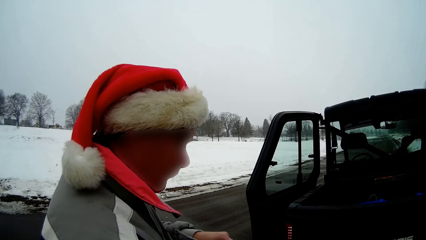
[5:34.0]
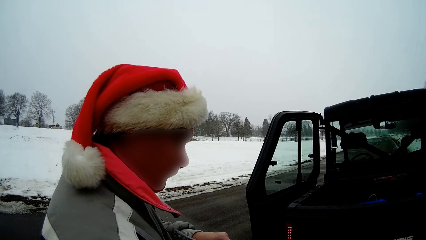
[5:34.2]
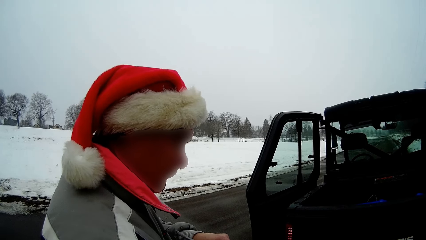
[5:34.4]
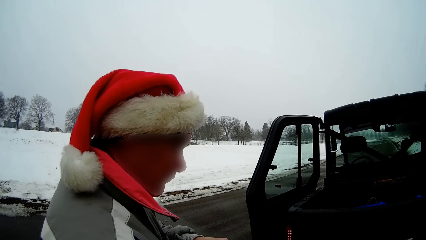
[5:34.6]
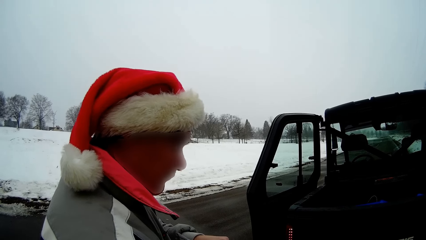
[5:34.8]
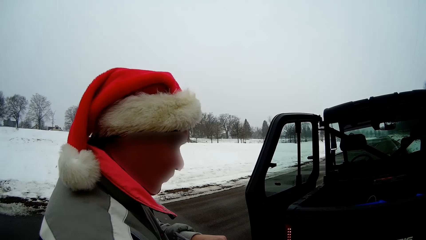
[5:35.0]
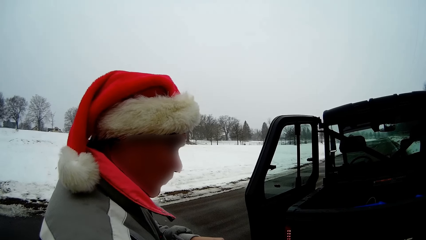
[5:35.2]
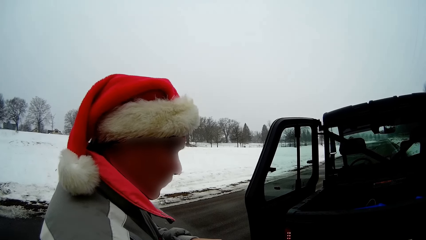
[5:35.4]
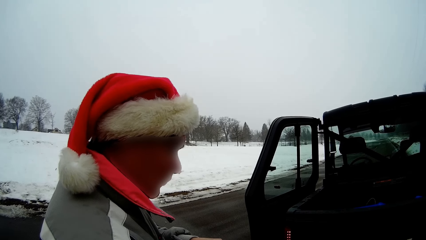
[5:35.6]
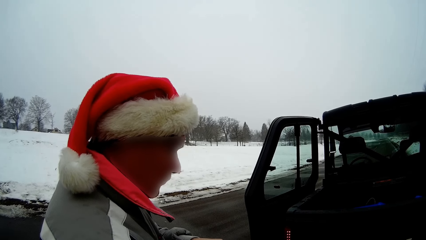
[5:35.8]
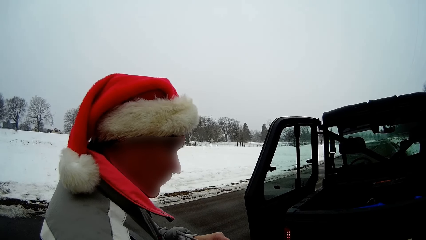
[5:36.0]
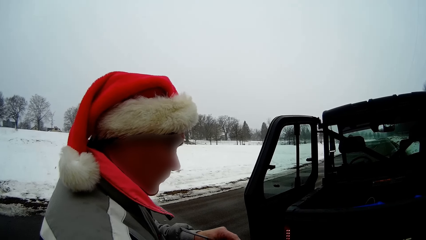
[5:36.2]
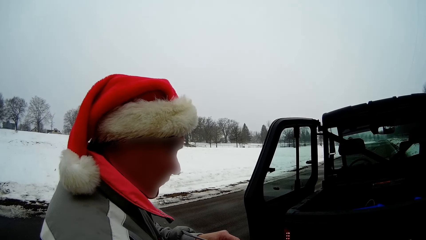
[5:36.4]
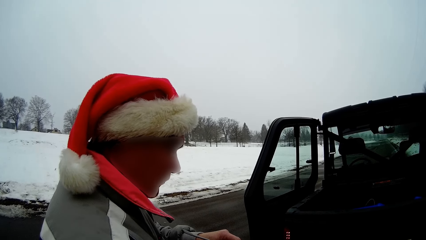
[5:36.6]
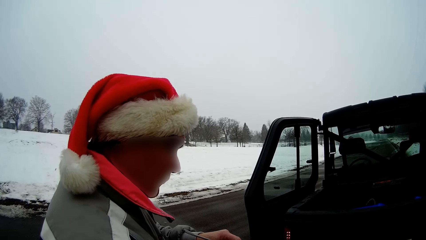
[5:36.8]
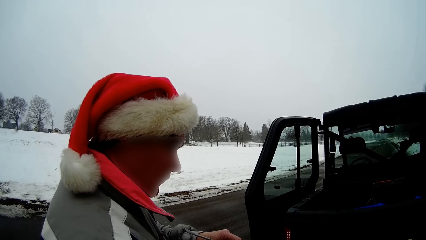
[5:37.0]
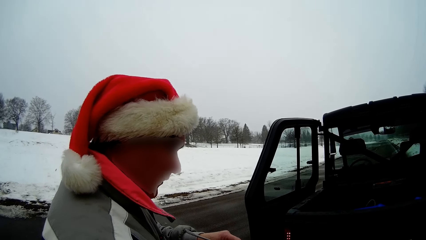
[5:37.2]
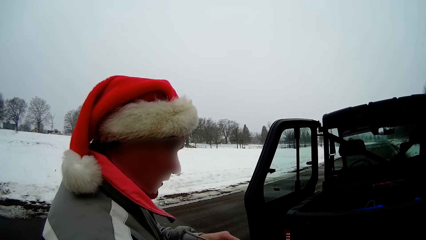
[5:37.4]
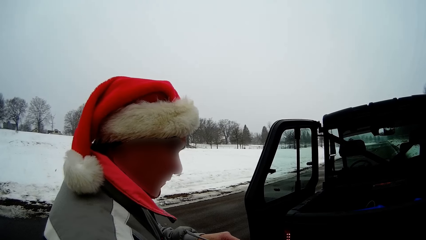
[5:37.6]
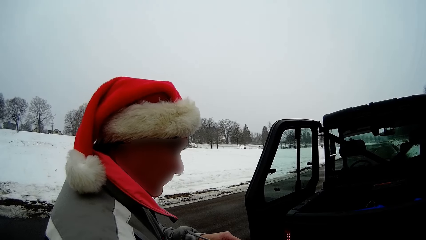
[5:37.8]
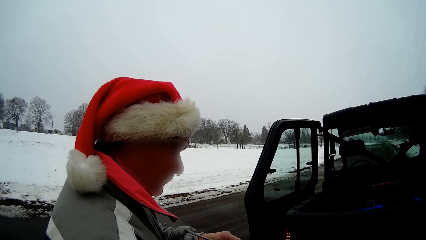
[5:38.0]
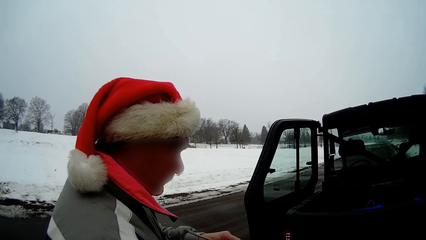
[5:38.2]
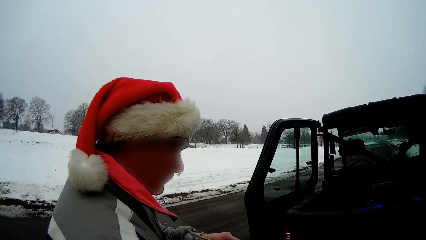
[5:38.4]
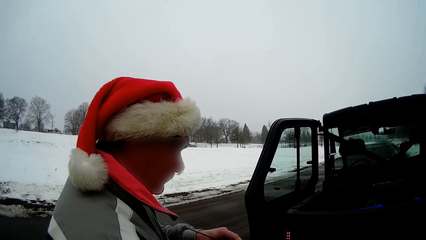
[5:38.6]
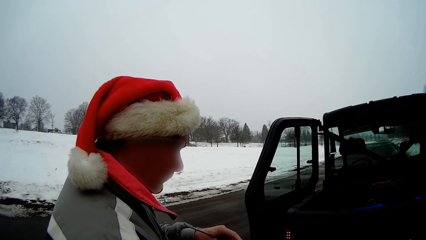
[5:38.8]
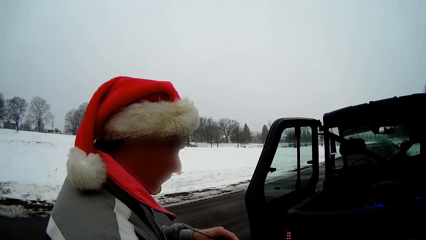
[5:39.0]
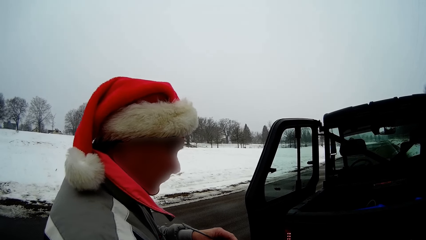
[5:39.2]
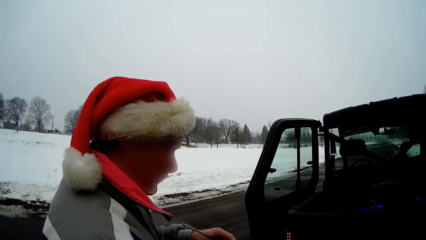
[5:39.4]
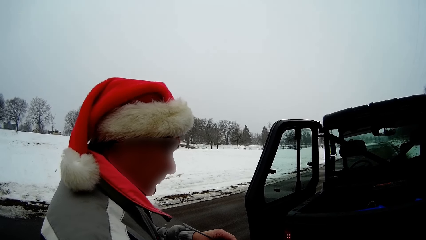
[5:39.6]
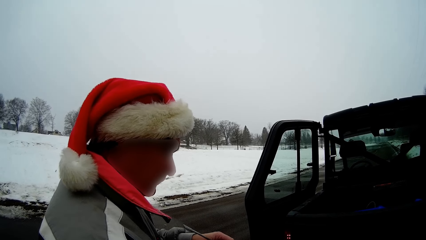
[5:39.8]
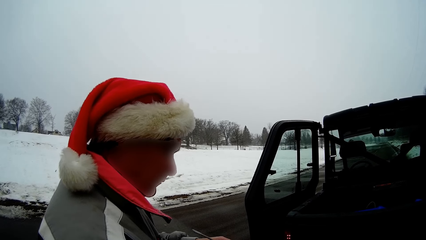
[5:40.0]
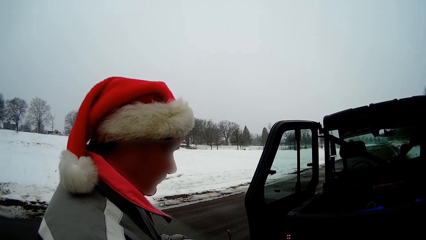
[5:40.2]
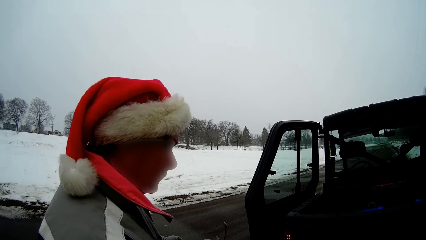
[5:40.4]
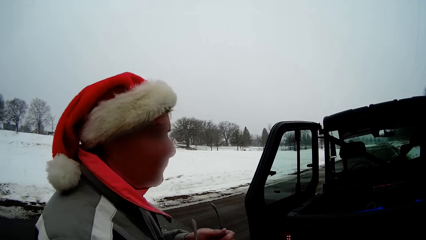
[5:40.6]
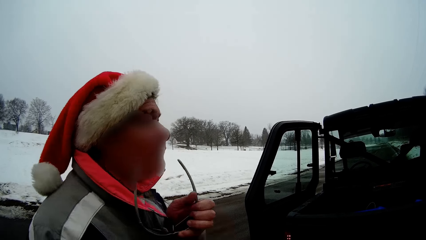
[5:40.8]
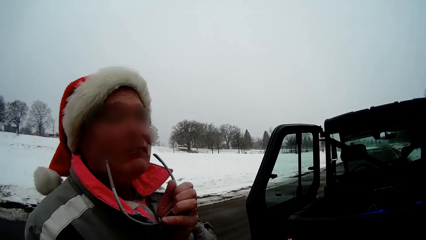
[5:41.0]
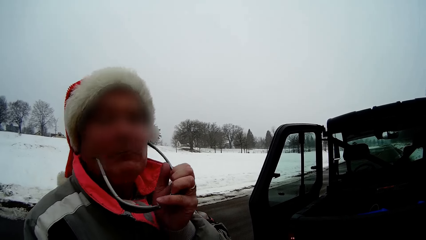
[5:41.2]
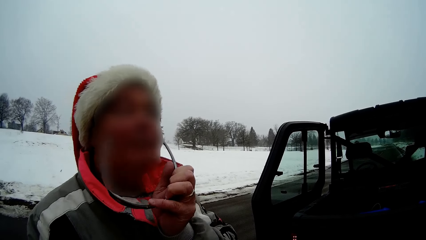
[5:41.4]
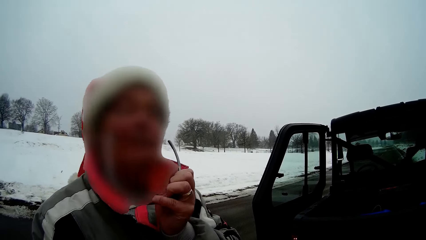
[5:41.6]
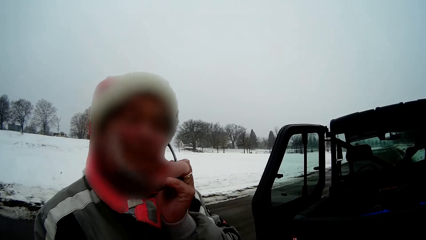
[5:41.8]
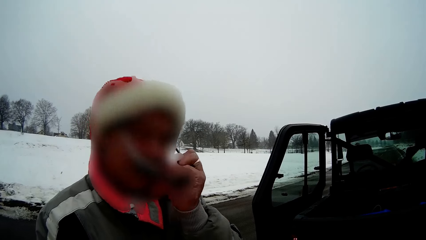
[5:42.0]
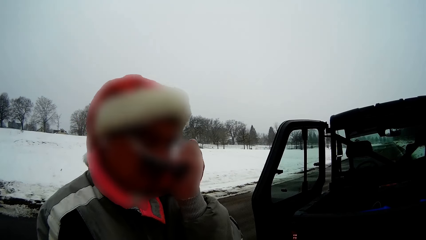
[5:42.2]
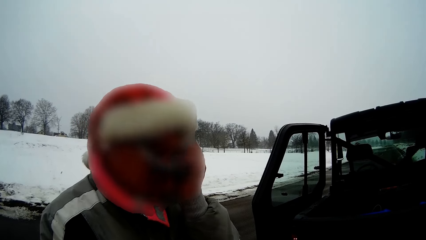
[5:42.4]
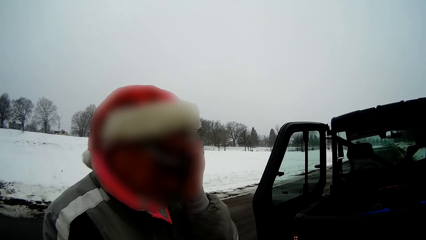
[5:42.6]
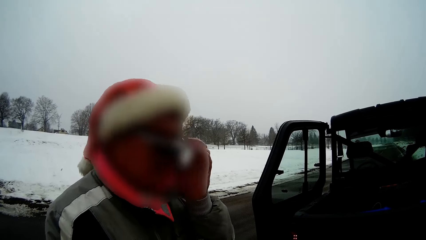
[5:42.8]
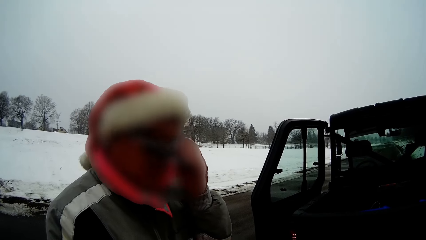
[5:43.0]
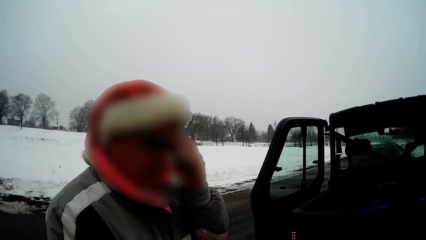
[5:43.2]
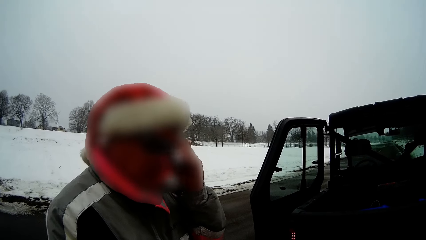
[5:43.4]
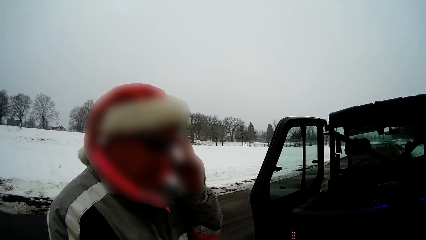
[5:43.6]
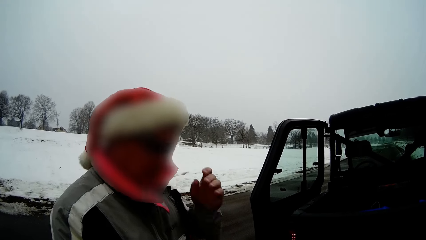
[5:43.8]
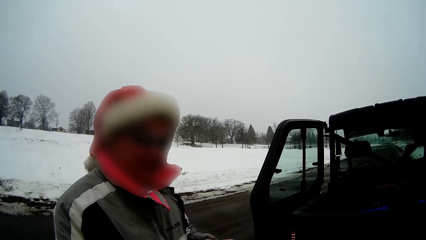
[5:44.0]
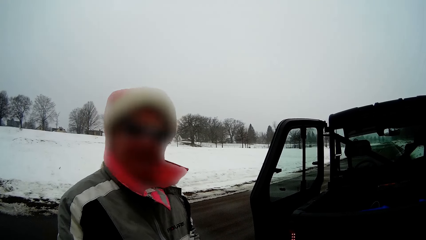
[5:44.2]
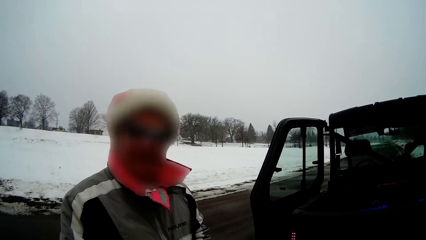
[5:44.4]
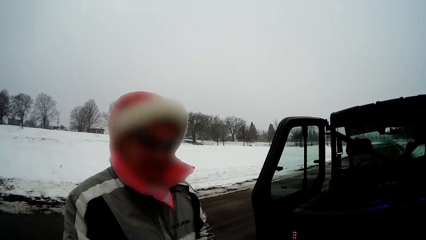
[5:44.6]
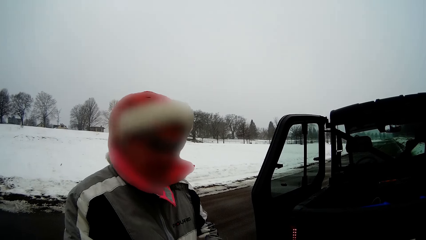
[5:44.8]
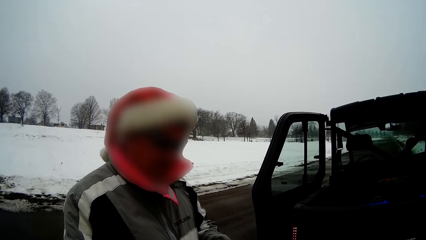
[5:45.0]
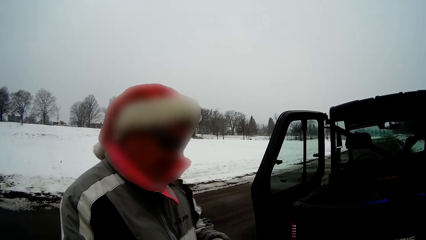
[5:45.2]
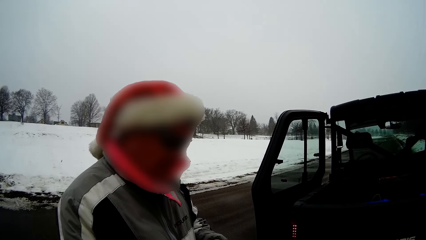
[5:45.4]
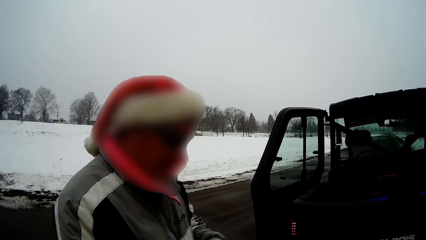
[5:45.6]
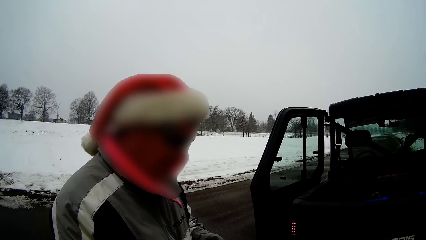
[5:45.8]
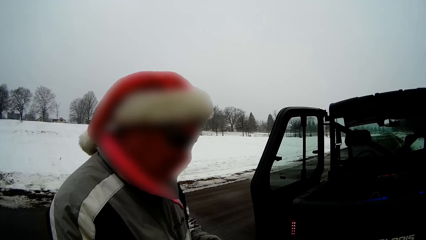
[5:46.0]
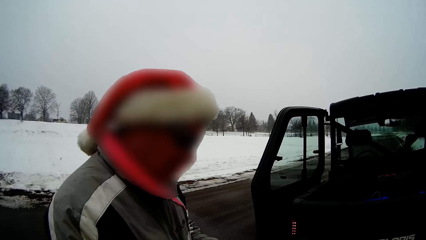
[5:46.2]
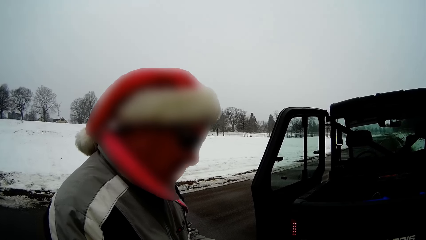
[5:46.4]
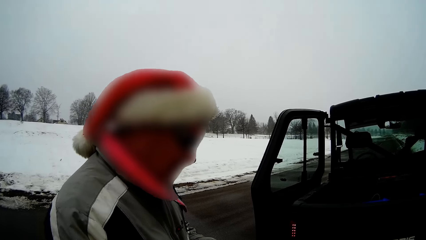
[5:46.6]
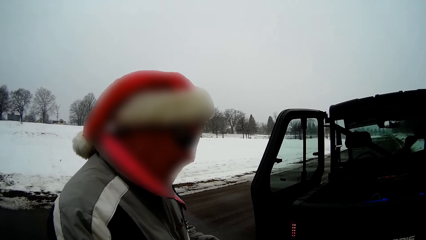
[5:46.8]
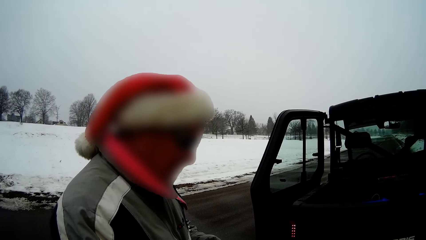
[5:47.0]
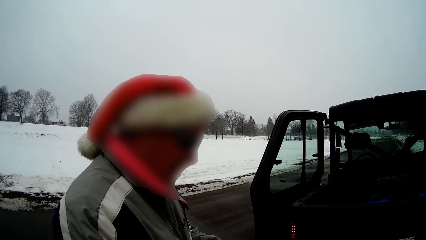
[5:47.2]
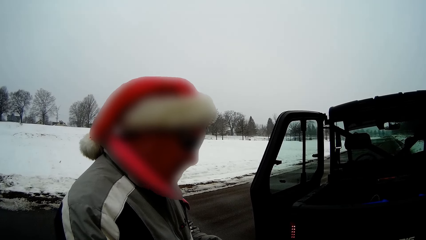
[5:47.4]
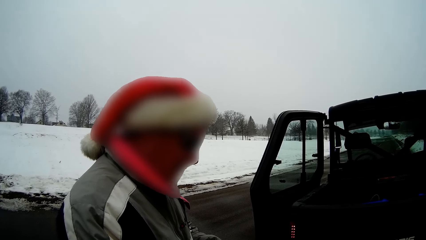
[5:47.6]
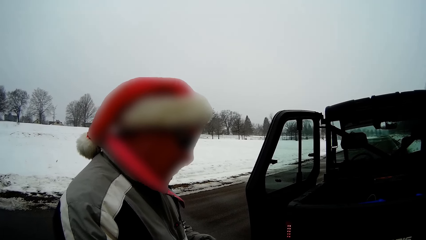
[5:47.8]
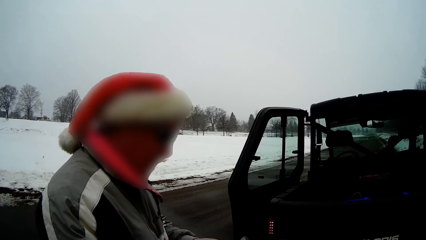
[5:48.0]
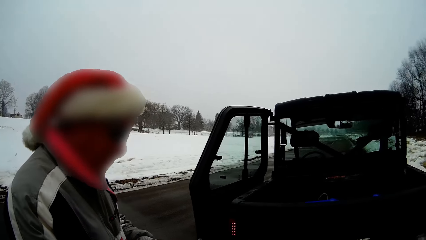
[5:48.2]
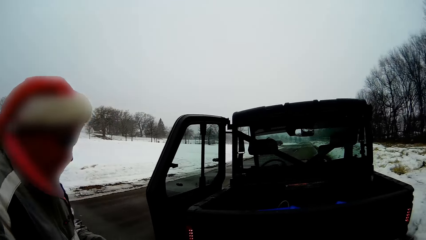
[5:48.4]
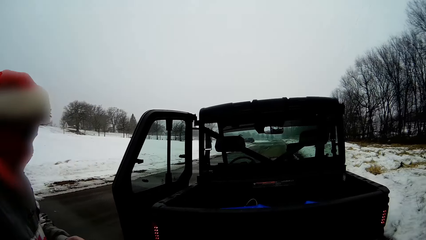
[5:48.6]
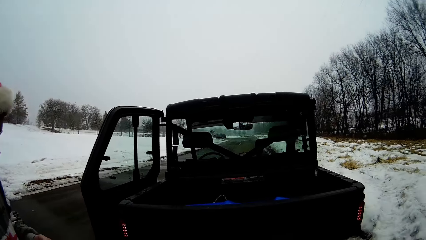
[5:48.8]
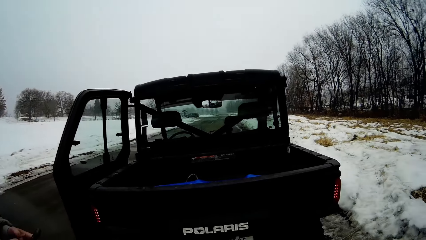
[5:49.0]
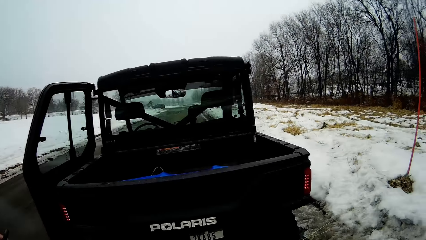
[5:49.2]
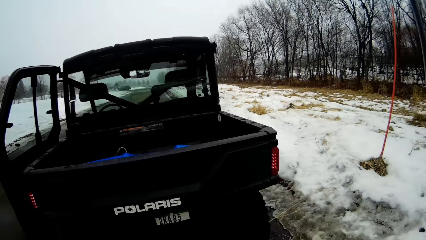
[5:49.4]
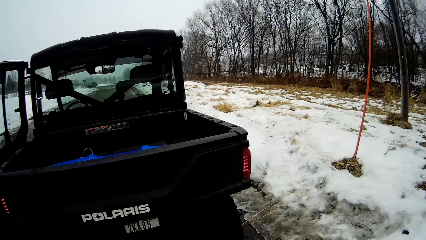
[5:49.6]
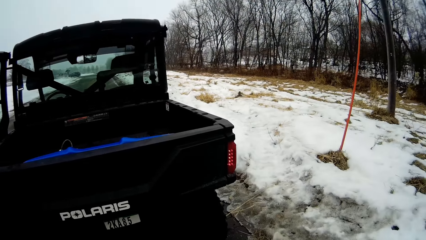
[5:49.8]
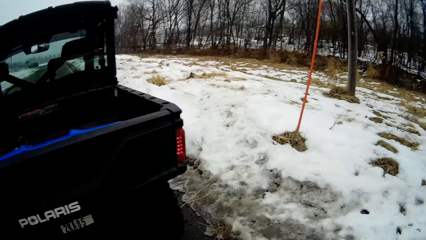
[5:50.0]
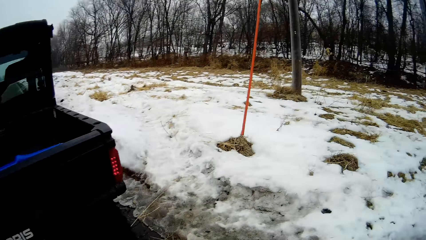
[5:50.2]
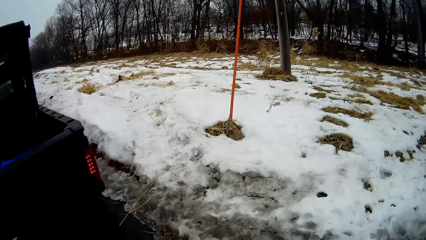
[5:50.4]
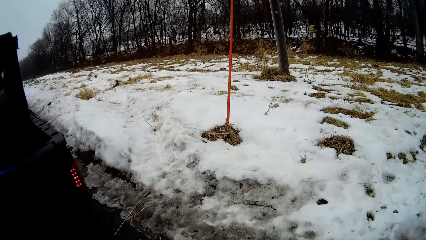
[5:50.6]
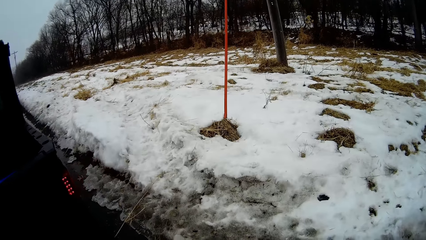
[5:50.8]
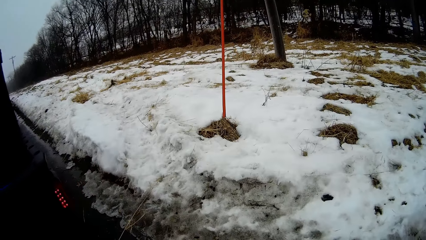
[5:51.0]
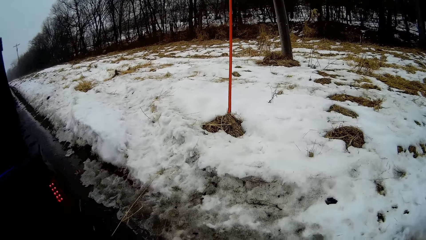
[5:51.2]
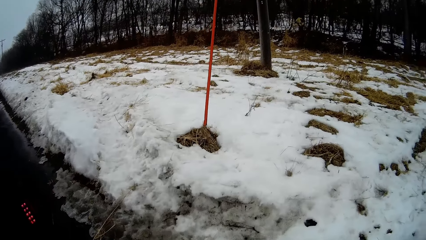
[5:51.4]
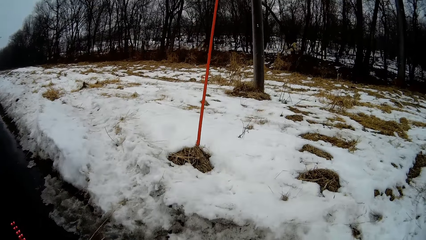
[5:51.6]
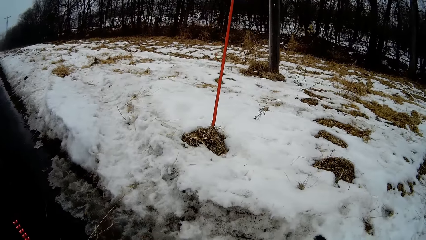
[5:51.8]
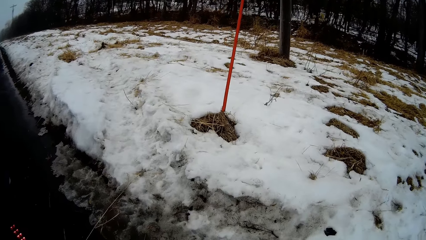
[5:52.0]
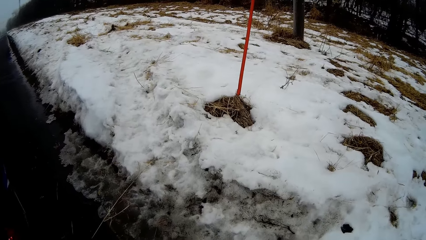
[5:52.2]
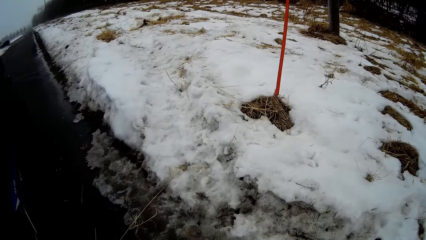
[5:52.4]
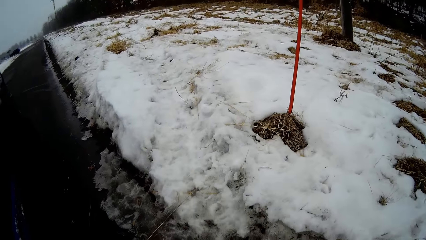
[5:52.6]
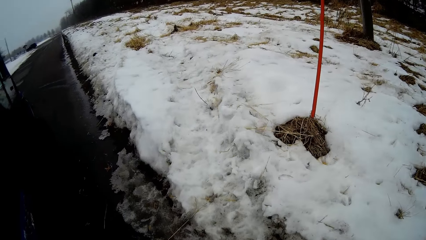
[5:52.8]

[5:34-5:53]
The man uses a phone. He puts on his glasses with his left hand. He looks at the camera wearer. The camera wearer walks.
